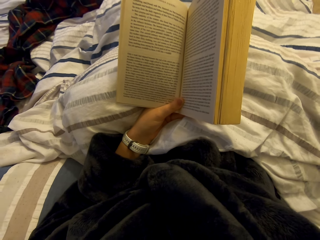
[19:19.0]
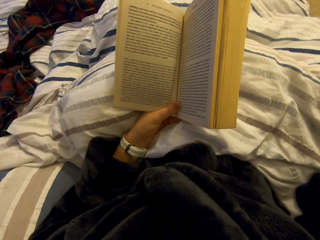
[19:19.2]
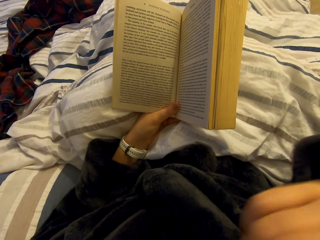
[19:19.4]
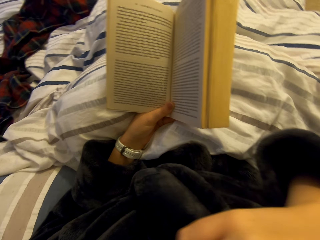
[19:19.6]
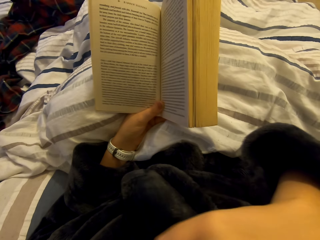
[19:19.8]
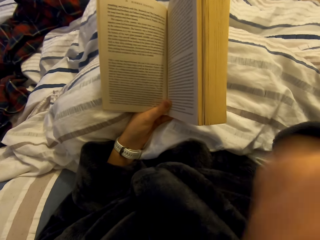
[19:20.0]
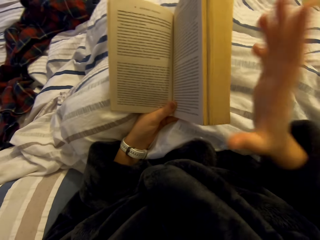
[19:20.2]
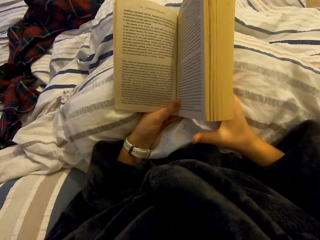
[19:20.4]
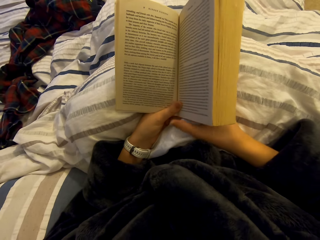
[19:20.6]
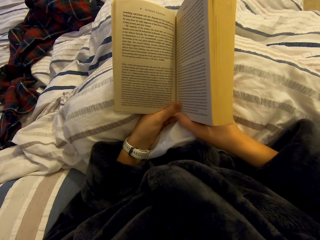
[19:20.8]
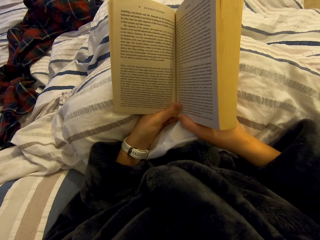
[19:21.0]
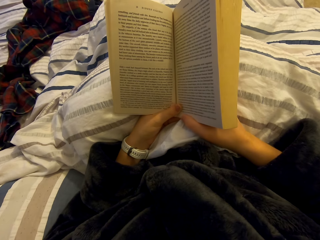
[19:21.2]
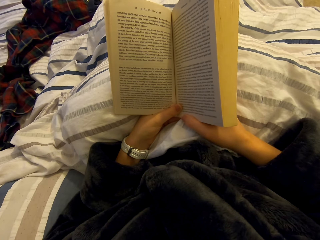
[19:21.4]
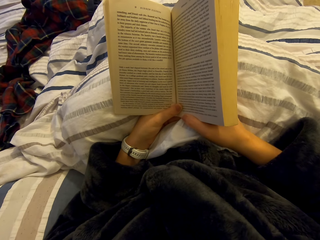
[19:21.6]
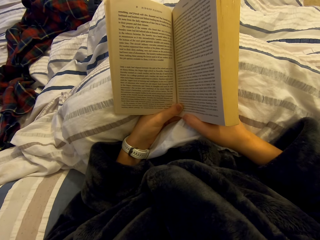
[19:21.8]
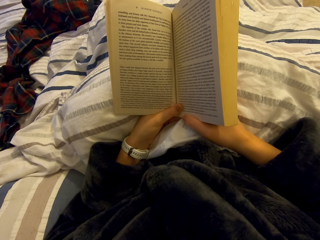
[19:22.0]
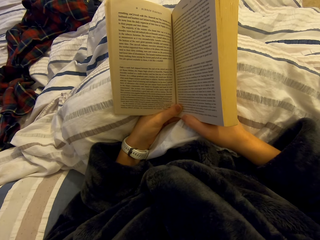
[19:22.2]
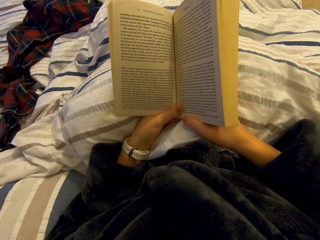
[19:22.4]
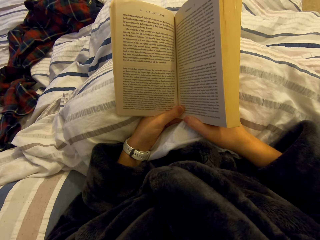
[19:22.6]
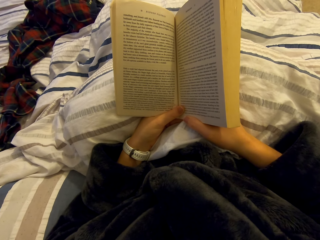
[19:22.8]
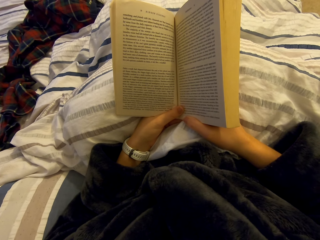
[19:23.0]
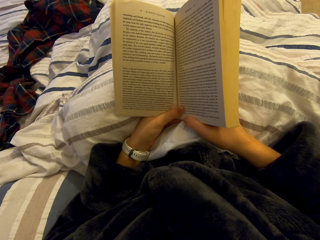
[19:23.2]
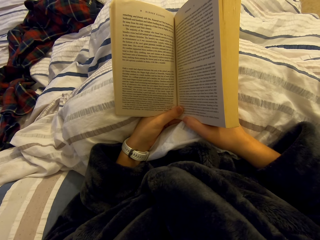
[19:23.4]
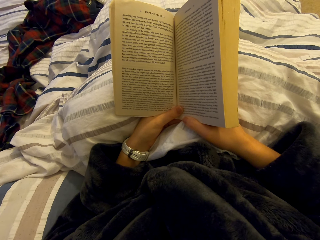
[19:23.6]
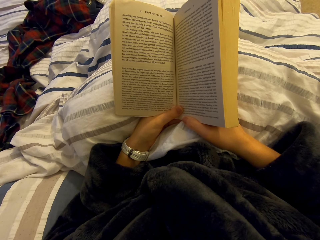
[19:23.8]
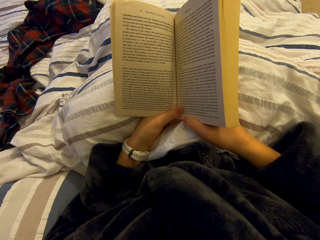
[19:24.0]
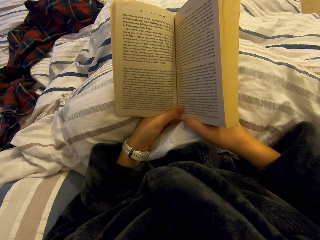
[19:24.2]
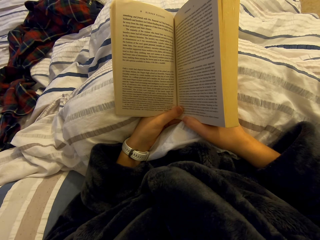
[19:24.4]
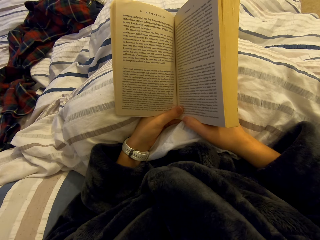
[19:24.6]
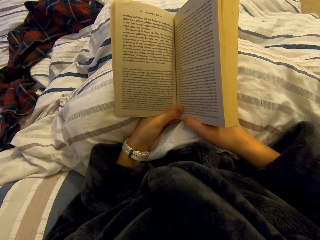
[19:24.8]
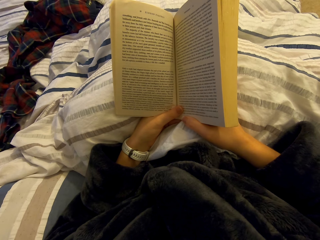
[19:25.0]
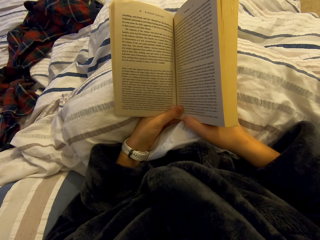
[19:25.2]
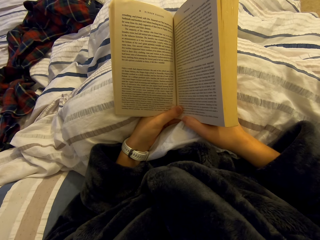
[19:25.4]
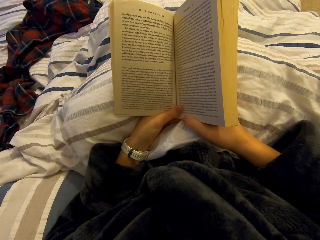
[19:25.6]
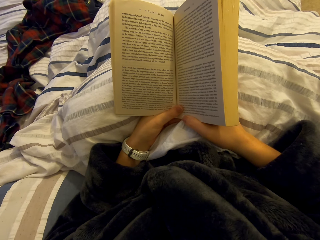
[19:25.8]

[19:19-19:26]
The camera wearer holds something. They read the novel.

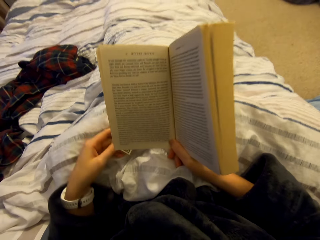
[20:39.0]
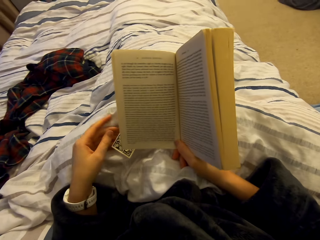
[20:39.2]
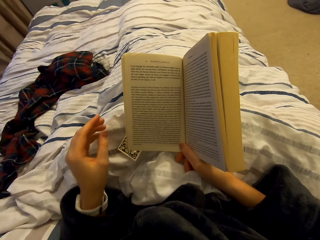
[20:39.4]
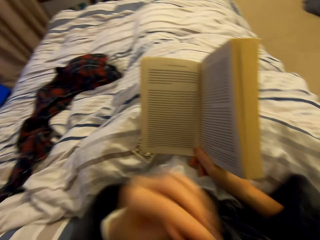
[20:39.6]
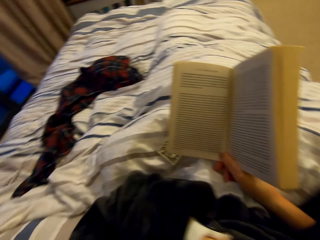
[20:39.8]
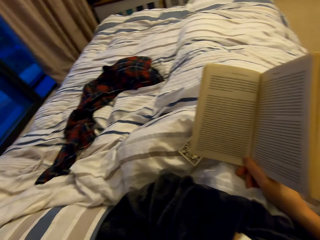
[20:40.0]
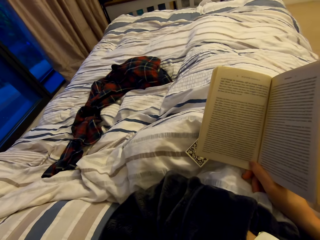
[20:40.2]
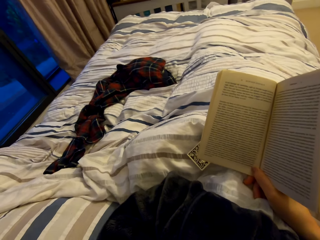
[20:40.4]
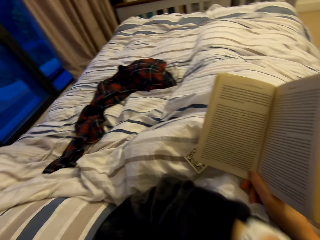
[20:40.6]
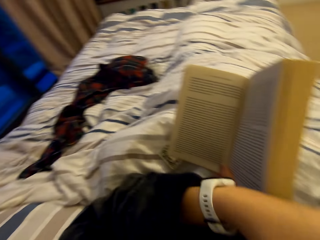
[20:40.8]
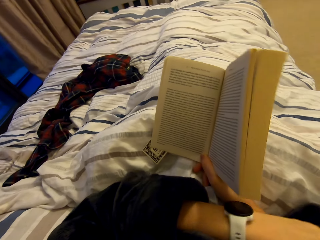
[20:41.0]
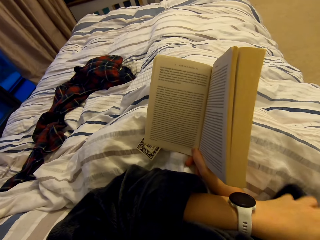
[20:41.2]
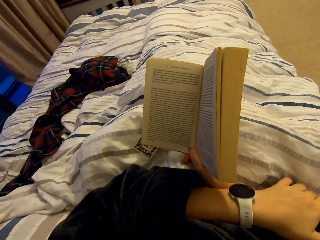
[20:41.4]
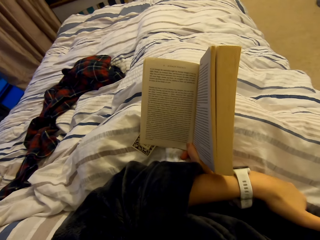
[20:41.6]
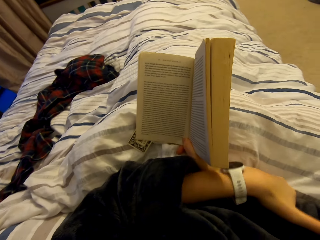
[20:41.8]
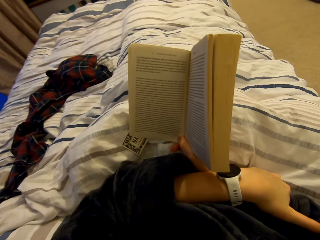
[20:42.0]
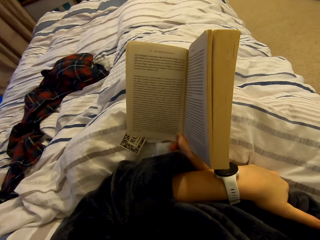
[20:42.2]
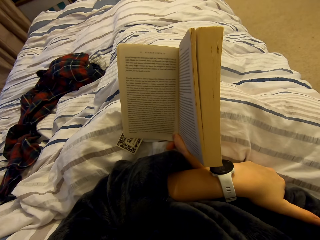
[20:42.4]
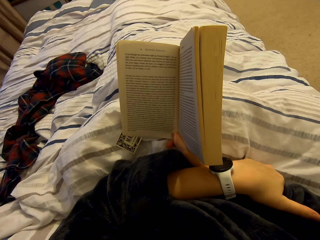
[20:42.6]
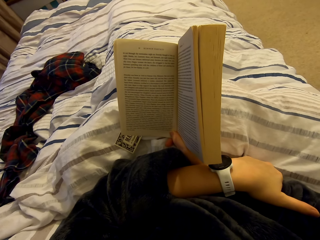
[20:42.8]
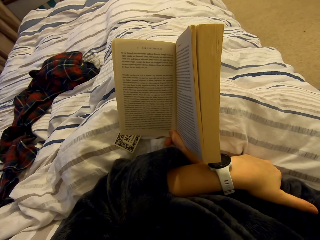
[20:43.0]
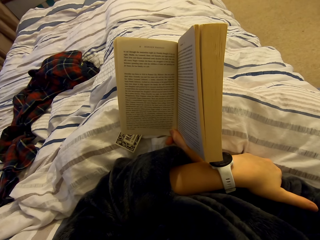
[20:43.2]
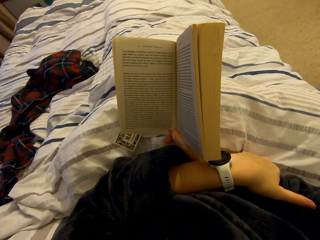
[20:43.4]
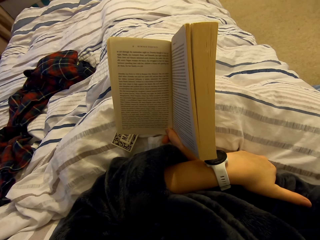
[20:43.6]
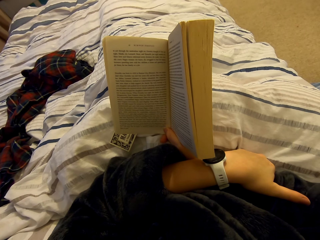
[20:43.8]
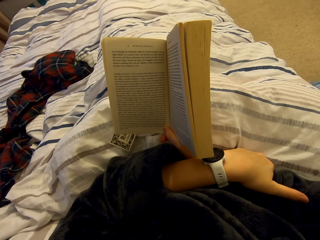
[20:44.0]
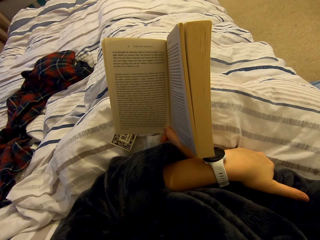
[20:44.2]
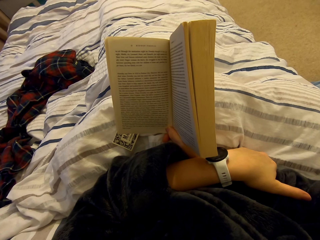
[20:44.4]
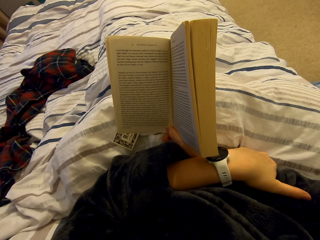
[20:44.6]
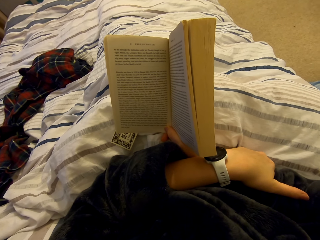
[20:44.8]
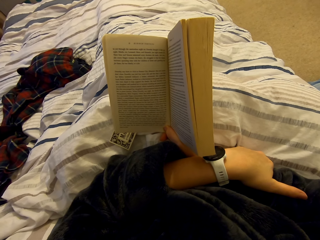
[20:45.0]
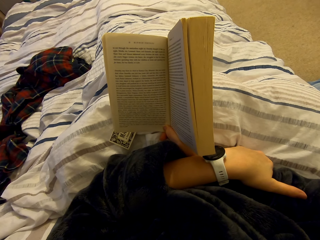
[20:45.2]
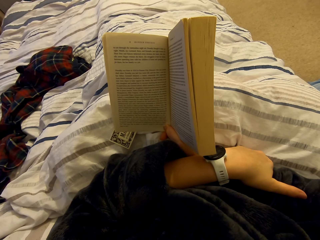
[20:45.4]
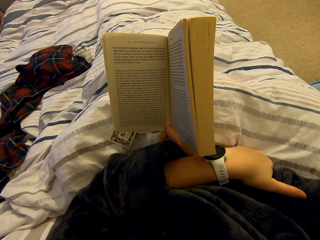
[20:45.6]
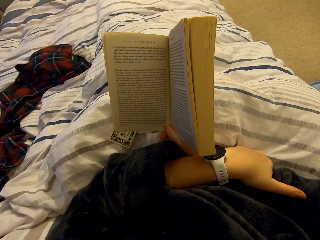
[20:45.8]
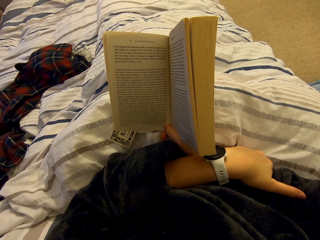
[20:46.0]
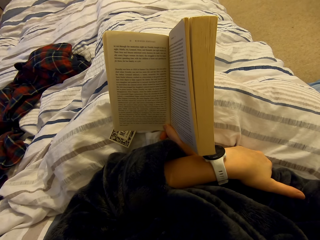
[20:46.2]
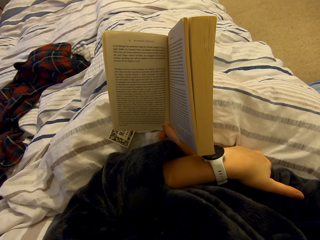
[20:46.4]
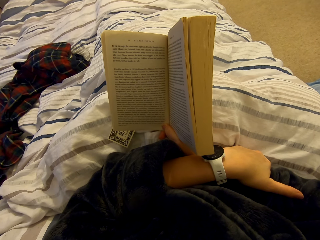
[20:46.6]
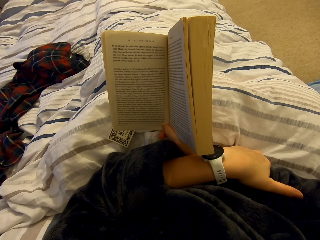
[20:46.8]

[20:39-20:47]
The camera wearer reads the novel. They hold something. They read the novel.

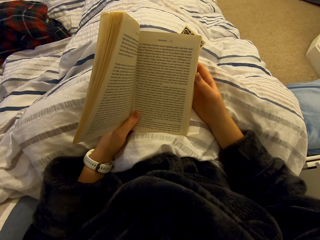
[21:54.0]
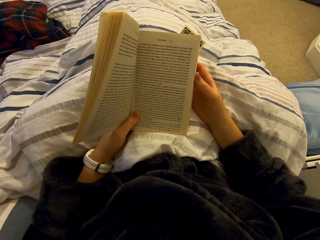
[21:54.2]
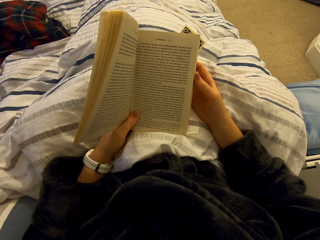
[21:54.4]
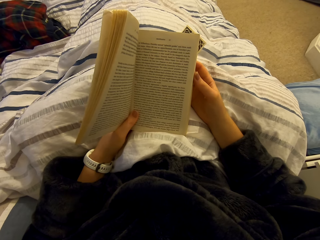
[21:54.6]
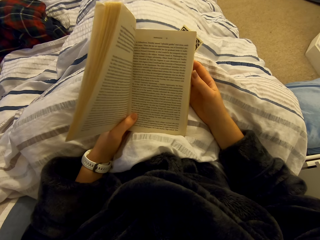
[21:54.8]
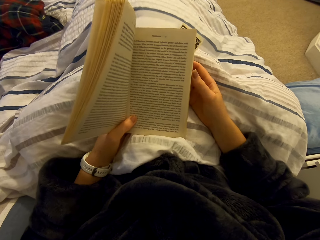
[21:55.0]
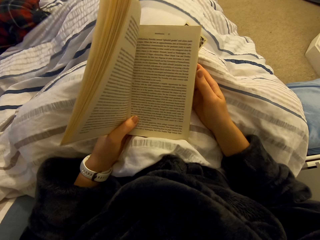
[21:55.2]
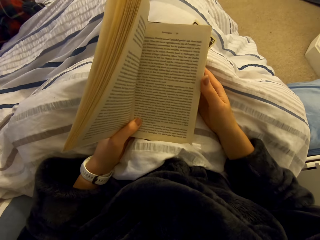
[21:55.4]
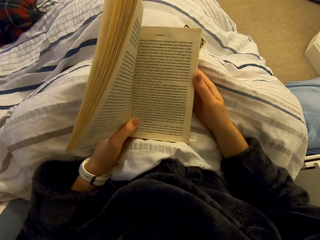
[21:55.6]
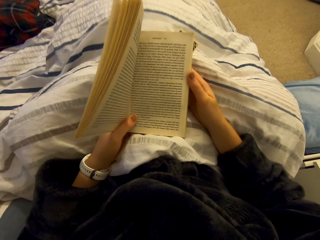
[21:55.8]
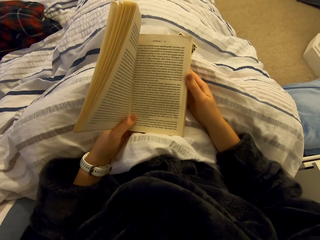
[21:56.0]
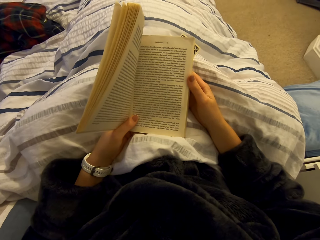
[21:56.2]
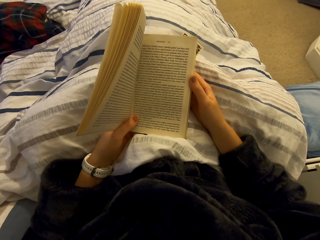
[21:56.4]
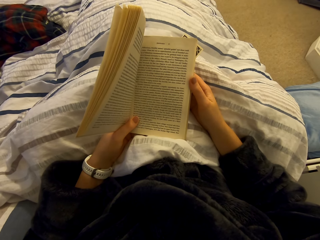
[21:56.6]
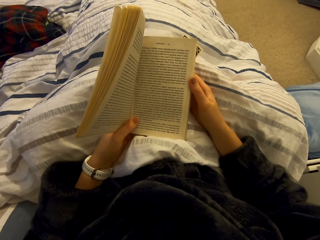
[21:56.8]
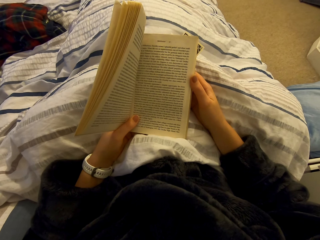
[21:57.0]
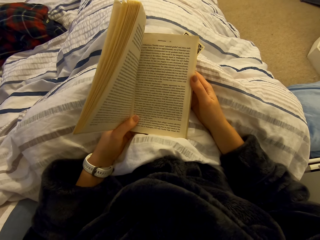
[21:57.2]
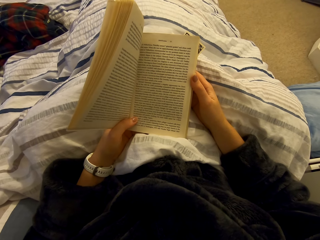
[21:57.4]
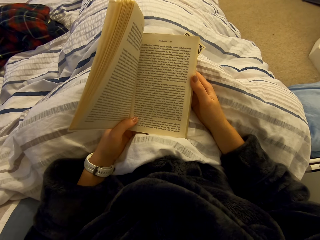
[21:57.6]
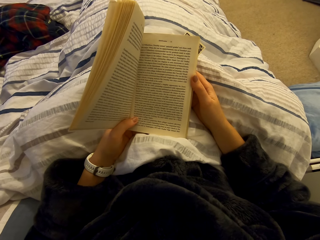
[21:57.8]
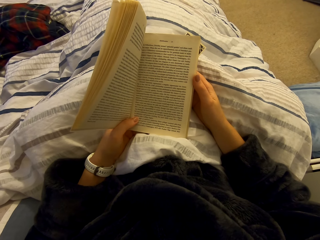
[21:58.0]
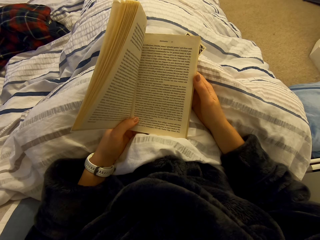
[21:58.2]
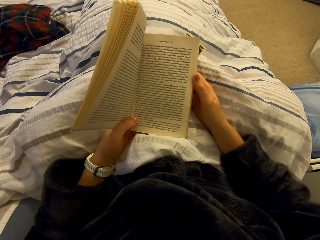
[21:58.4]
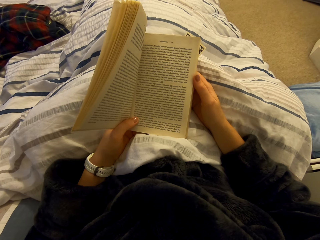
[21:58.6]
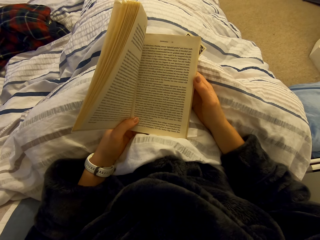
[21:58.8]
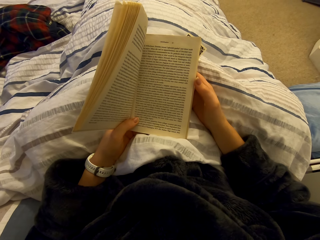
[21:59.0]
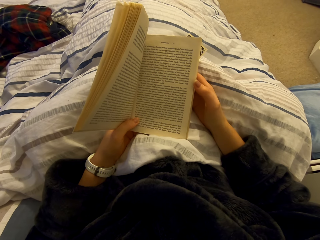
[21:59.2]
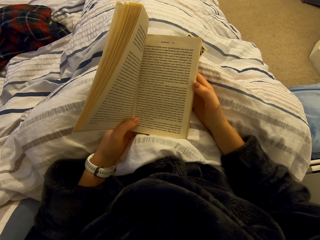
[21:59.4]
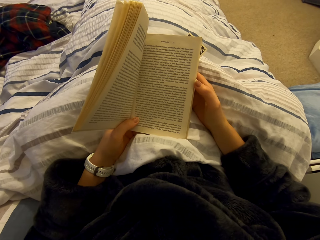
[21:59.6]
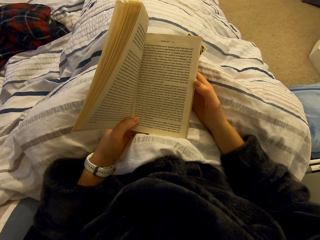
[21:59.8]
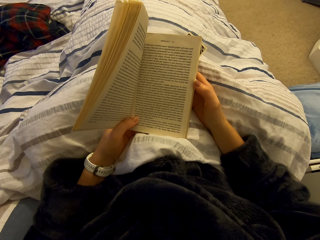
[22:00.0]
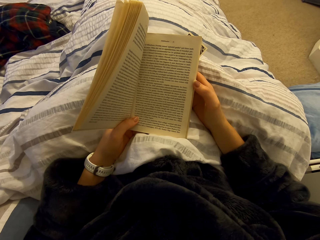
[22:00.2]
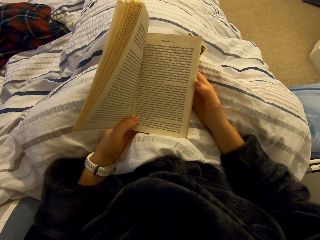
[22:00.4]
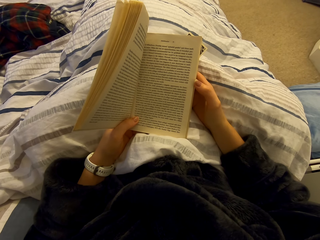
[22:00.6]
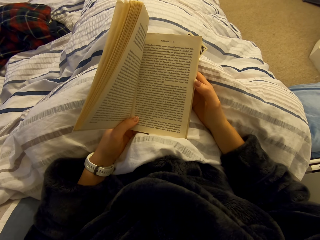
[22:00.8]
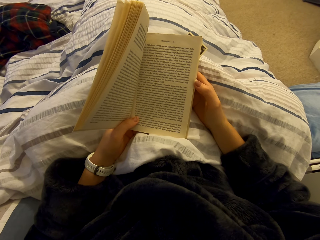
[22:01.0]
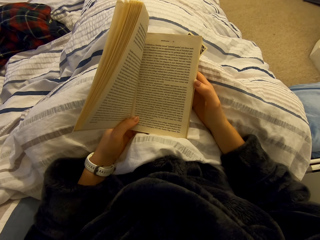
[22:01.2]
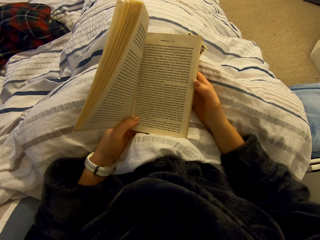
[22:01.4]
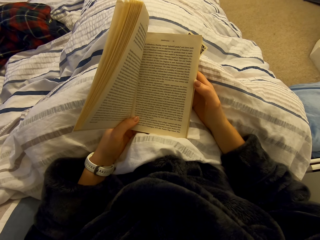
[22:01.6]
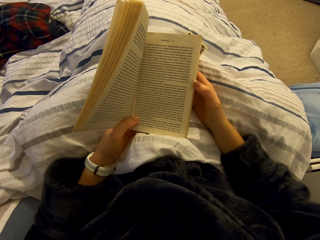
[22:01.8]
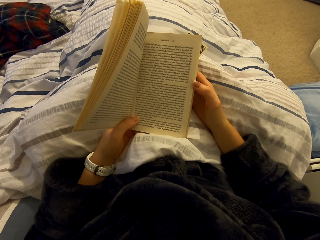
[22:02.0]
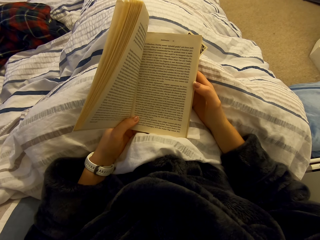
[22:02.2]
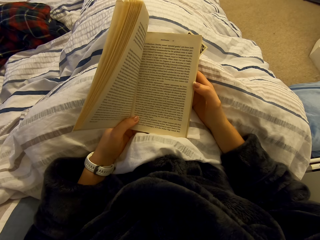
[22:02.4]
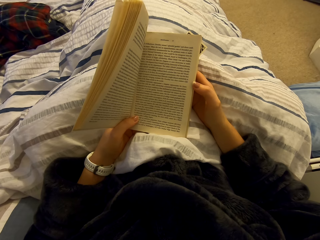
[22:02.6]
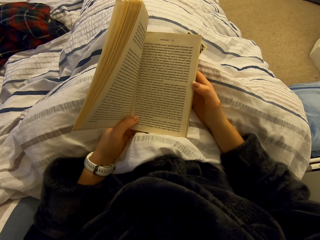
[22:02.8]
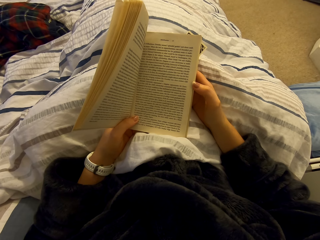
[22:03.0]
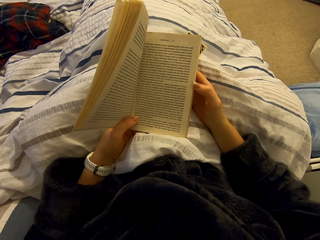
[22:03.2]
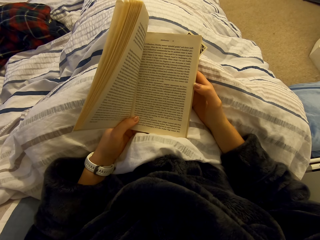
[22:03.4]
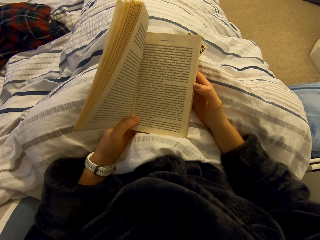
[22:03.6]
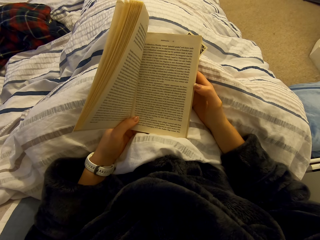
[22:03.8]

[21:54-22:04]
The camera wearer fidgets on the bed. They read the novel.
